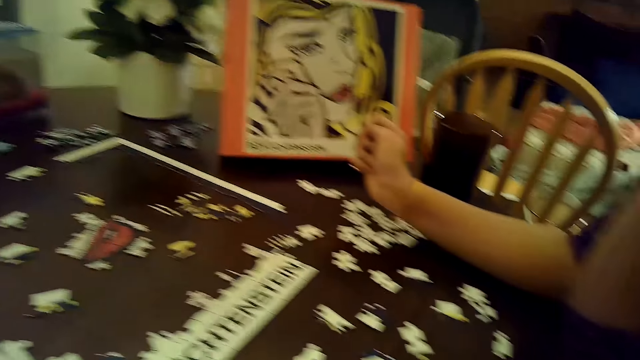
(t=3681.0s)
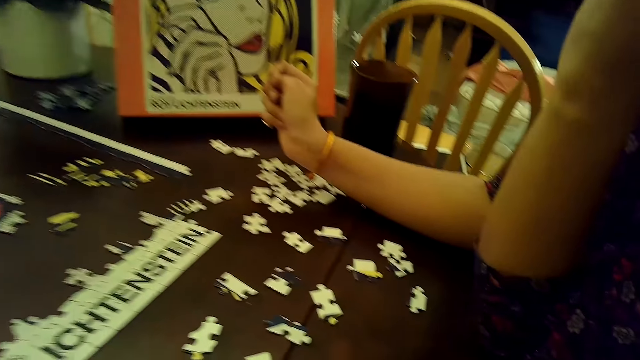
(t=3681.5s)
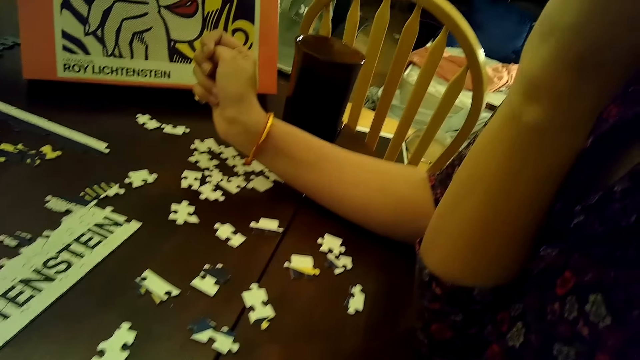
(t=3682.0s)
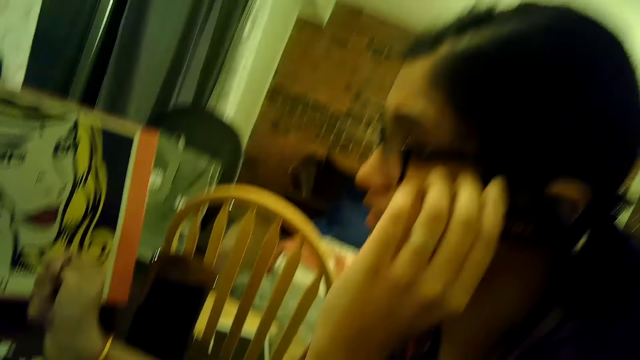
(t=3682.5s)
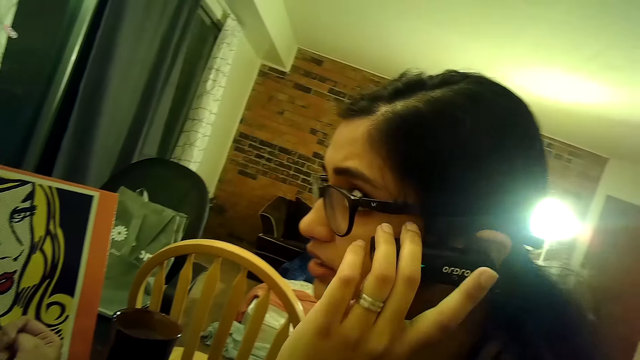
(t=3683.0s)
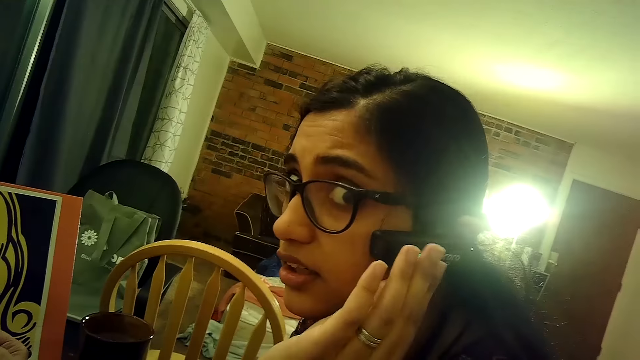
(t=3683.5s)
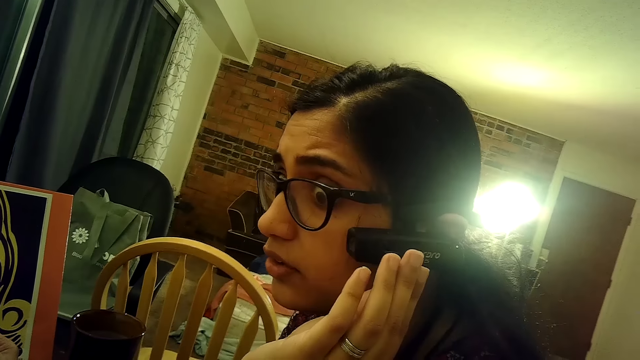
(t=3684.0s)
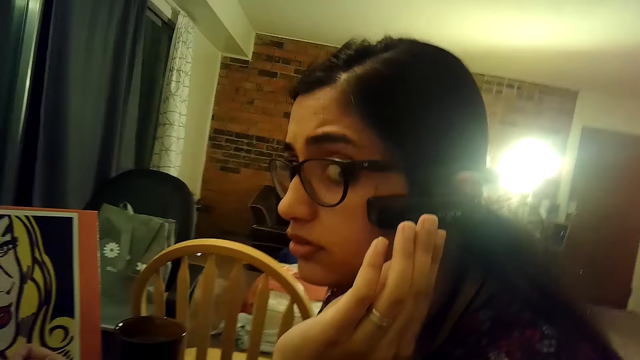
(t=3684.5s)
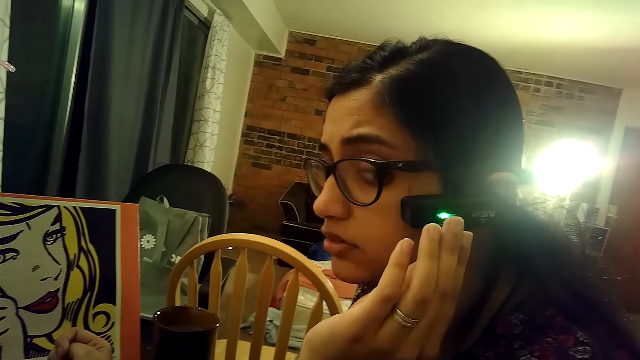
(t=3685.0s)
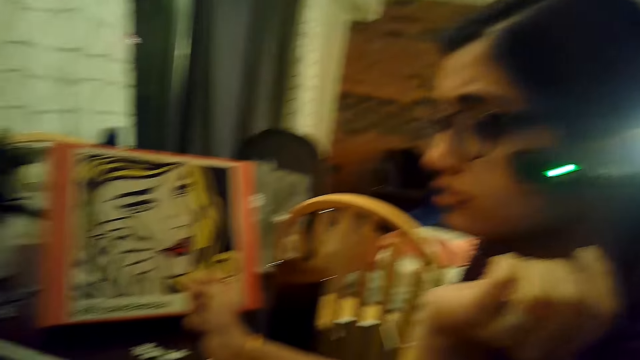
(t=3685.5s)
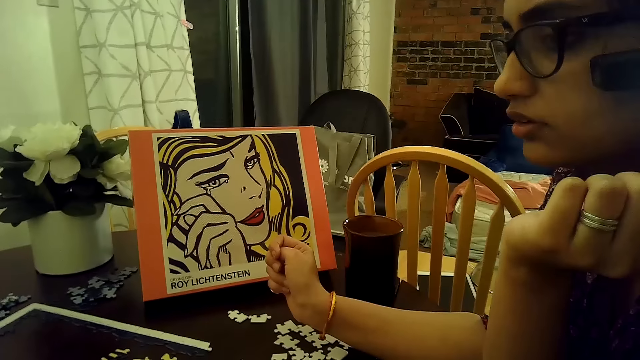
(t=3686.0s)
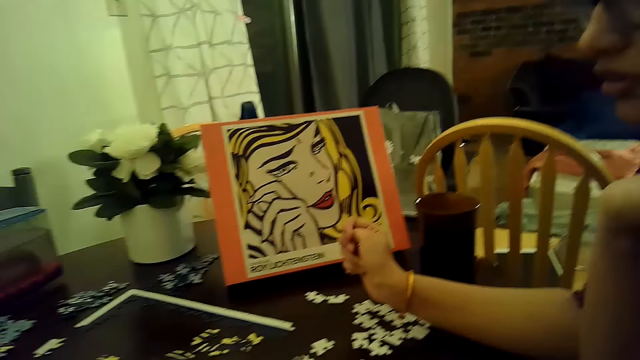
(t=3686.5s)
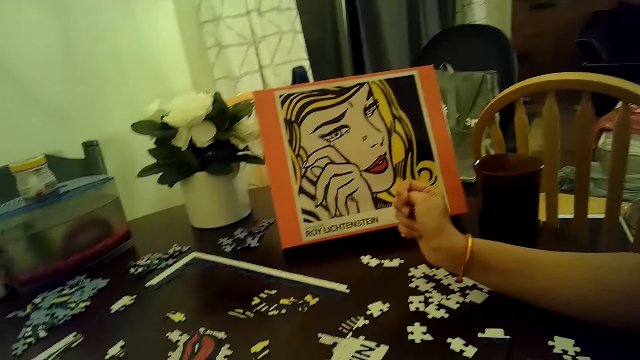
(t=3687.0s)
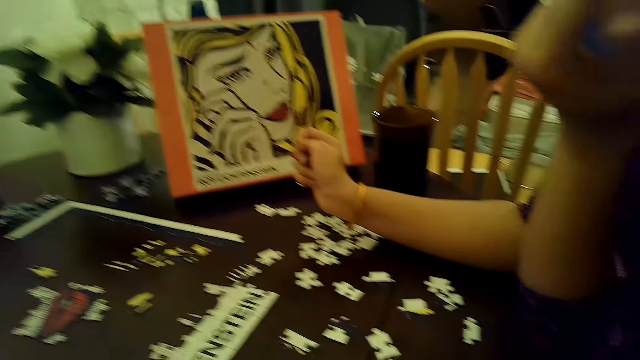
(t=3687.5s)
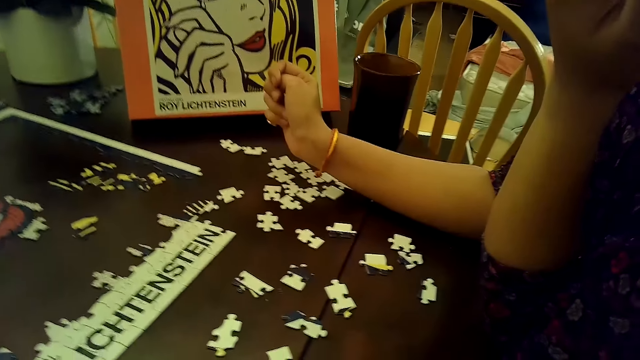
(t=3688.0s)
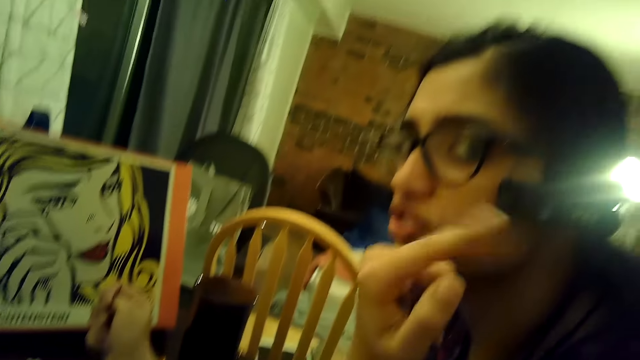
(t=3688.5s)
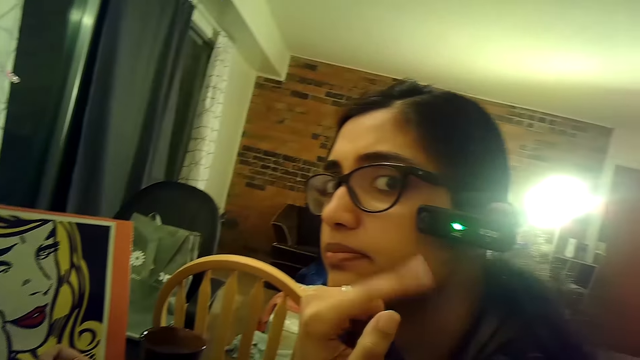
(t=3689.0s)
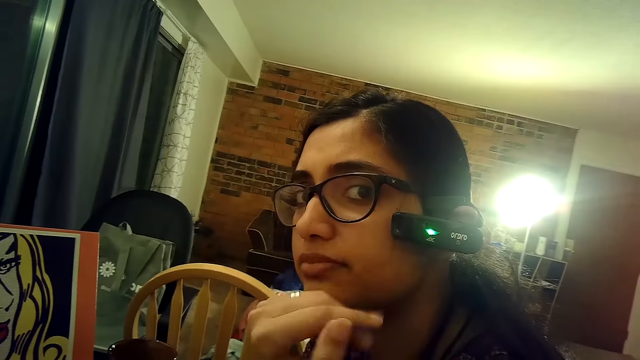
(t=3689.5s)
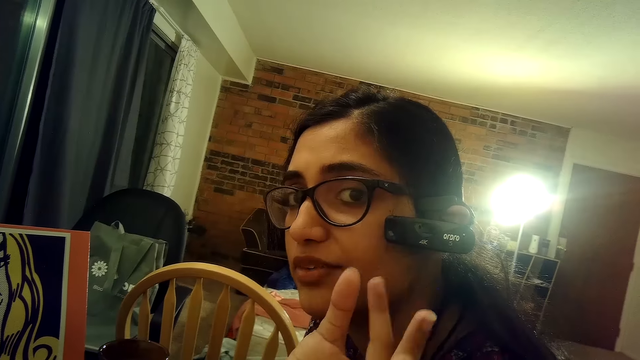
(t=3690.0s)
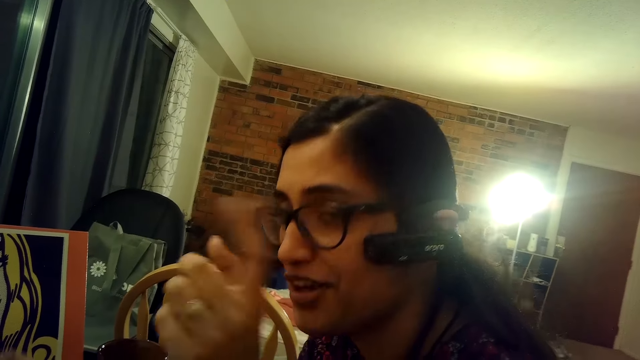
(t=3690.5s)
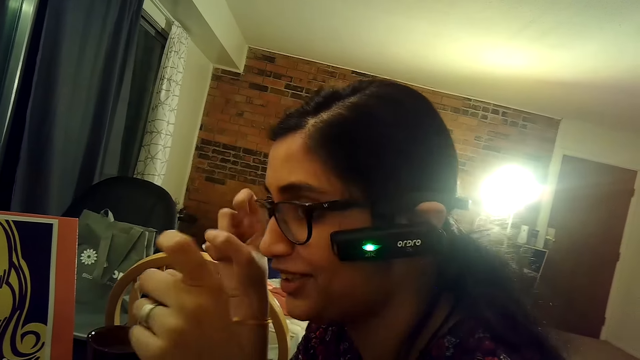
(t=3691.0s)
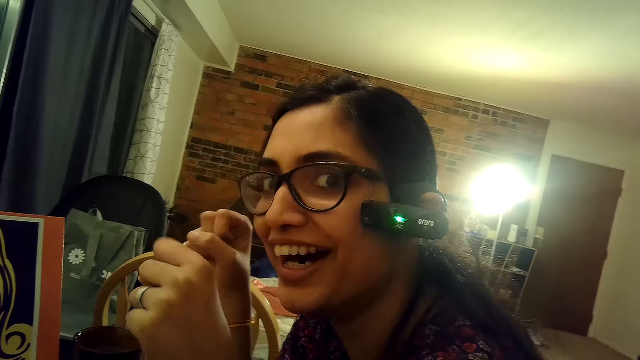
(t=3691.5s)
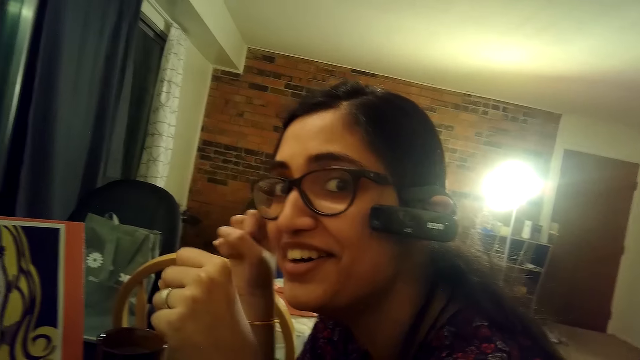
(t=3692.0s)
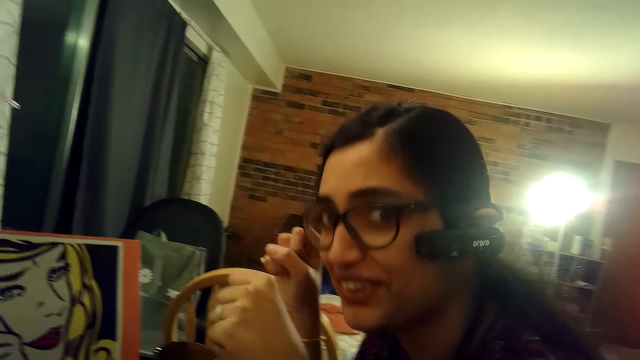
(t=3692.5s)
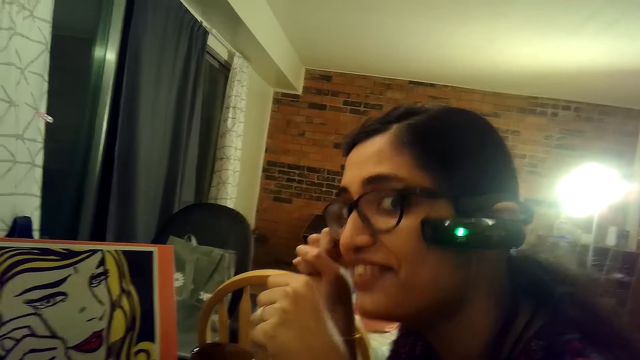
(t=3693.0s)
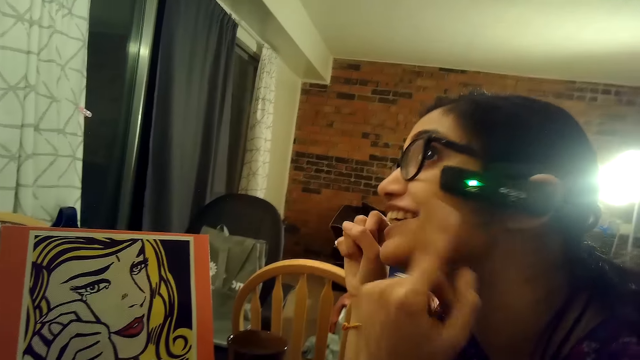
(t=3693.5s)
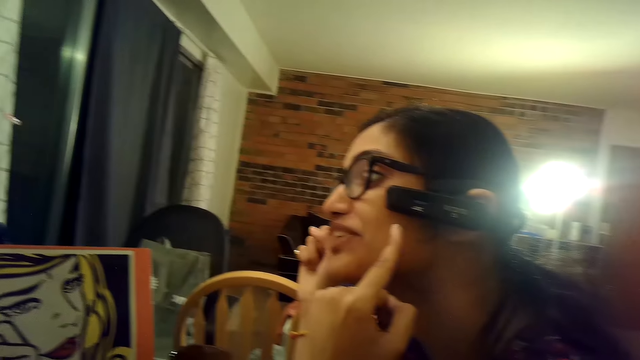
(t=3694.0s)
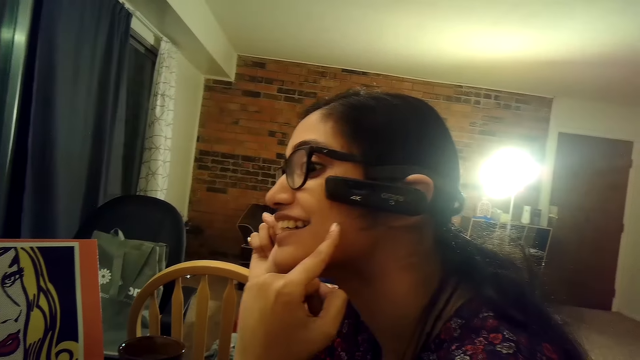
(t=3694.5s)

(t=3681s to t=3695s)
A woman touches the earphone. She taps fingers in the air. She talks to the camera wearer.

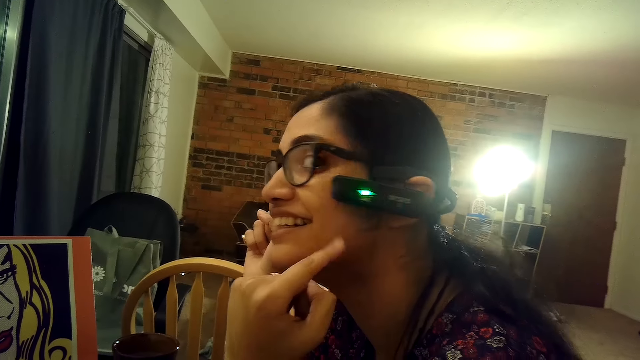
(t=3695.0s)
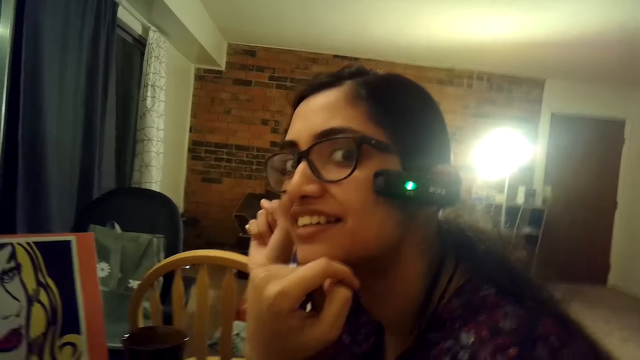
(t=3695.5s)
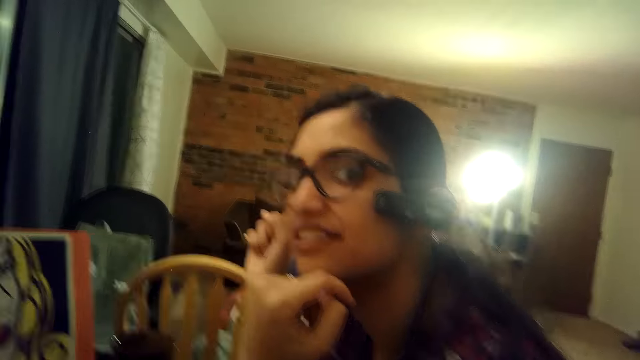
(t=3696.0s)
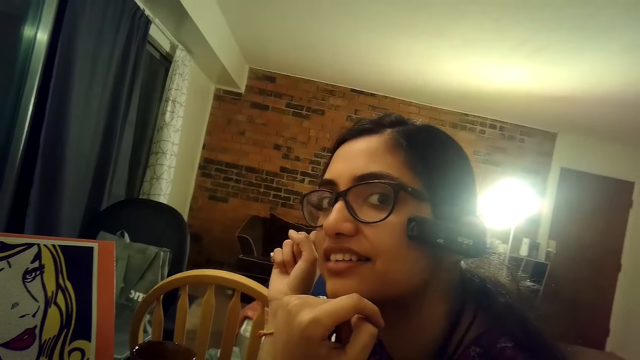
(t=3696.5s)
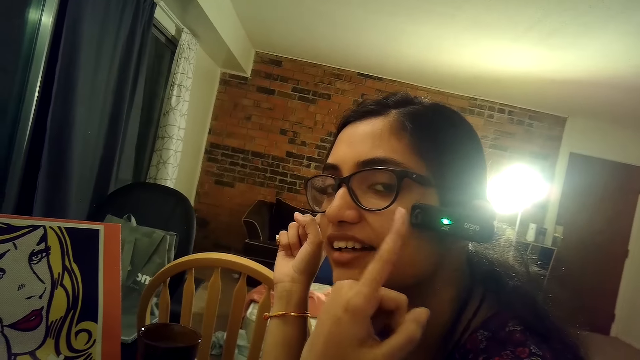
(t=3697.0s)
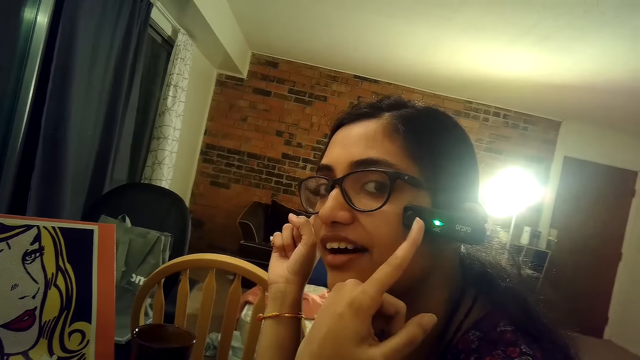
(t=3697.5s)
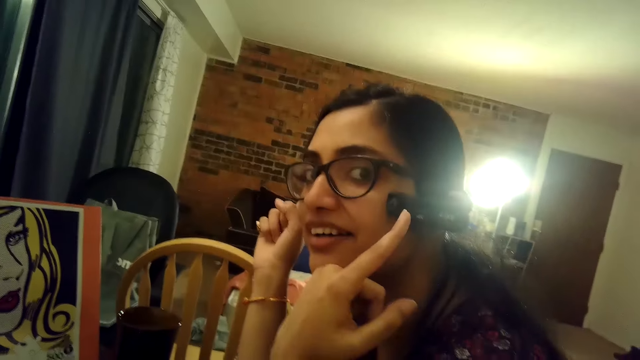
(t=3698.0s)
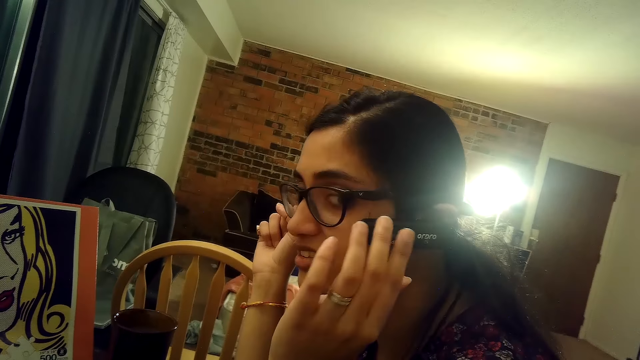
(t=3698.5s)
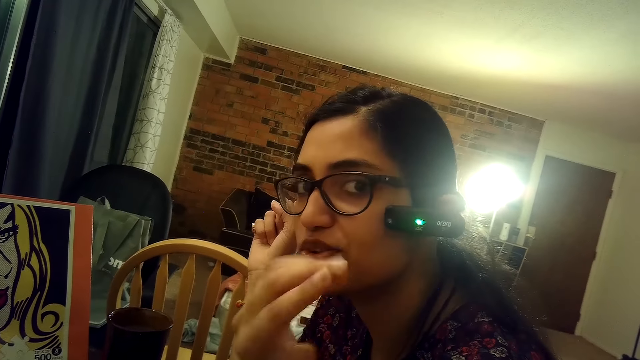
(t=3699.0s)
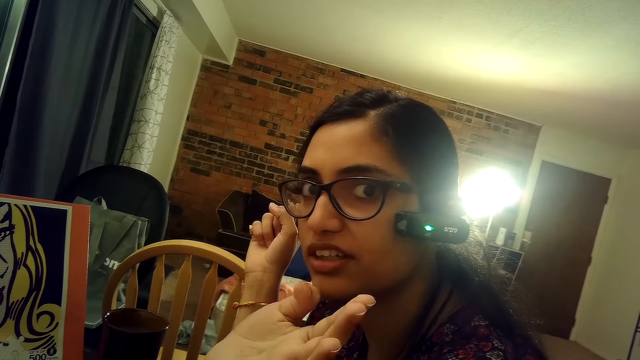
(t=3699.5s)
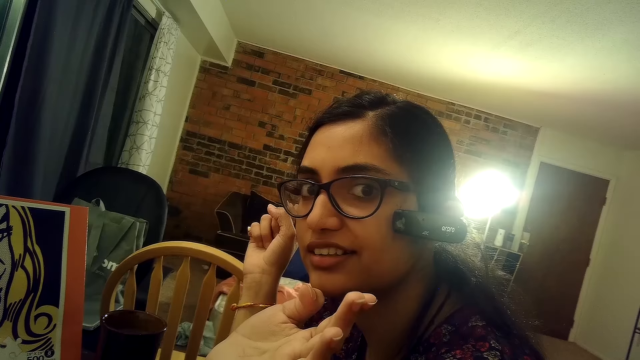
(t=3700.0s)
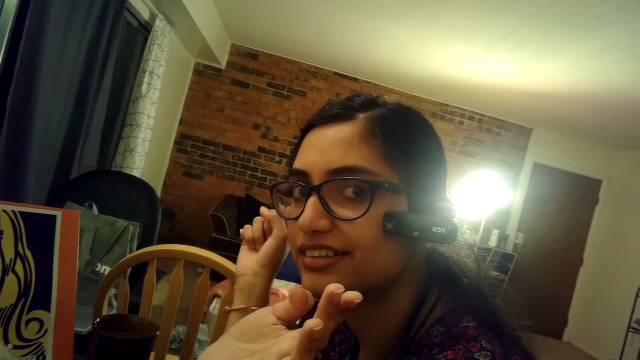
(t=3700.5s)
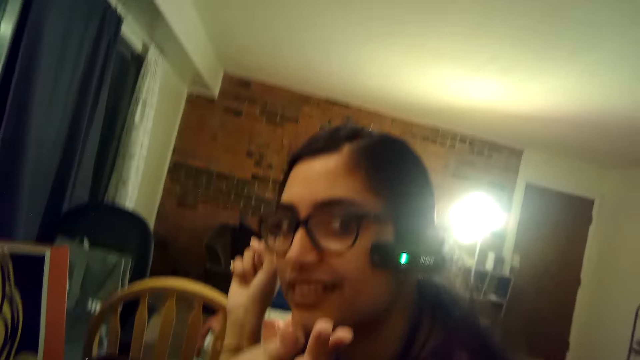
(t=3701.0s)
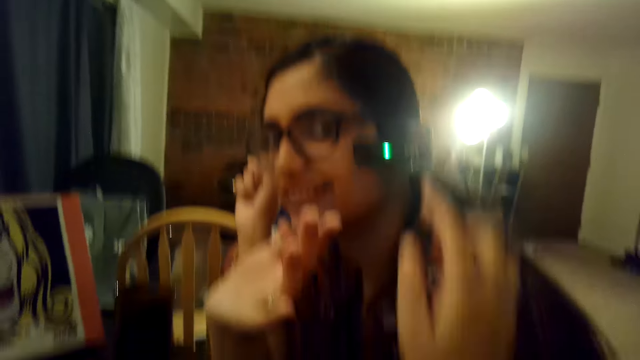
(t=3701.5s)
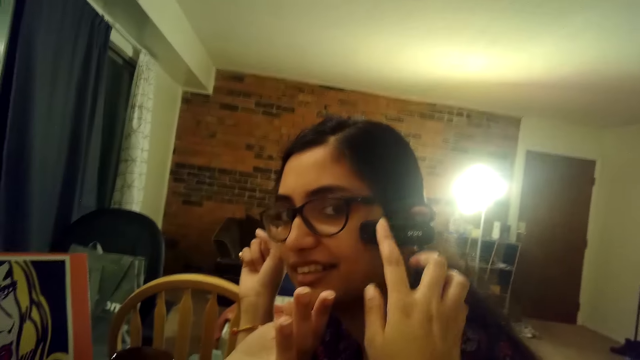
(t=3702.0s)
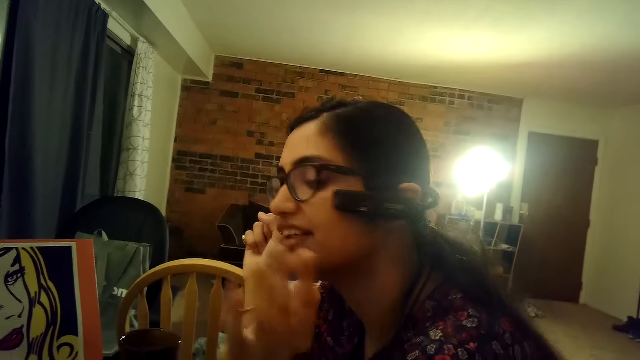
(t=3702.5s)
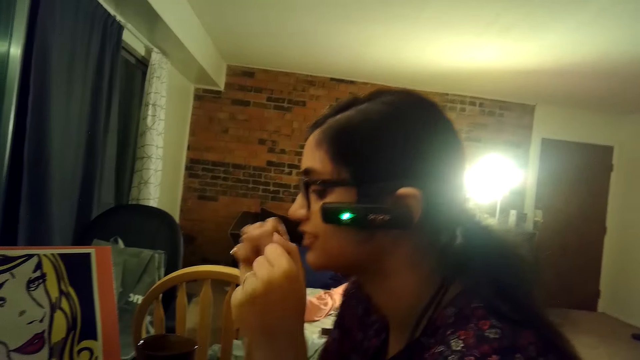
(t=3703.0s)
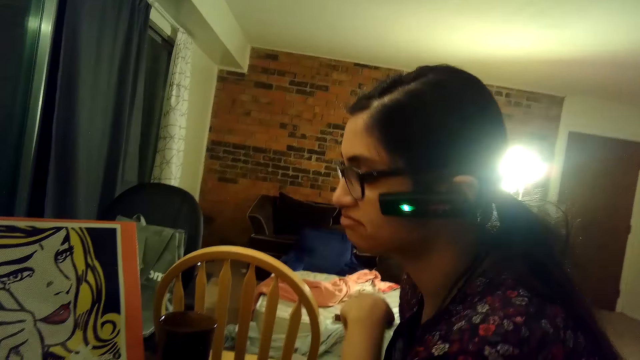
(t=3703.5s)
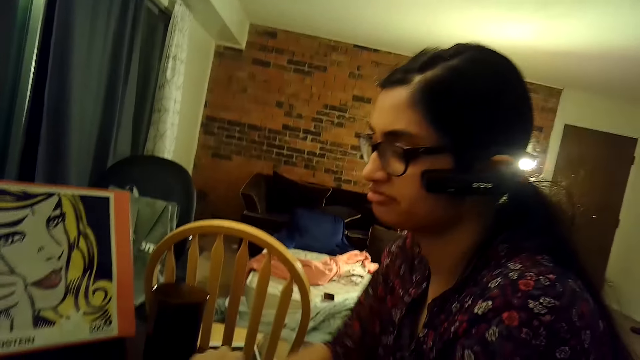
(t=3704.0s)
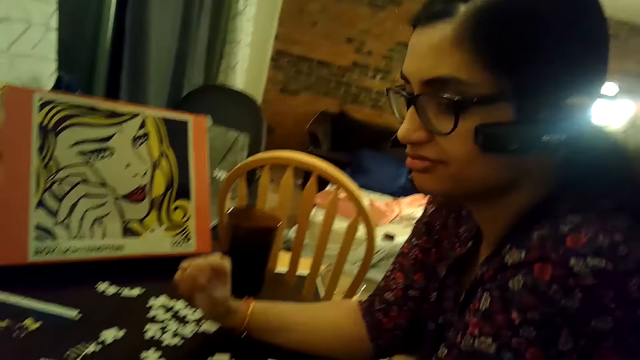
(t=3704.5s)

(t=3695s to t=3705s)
A woman points at the earphone, touches the earphone and sways a hand in the air. The camera wearer touches the digital camcorder on the woman with her right hand. The woman nods the head.
